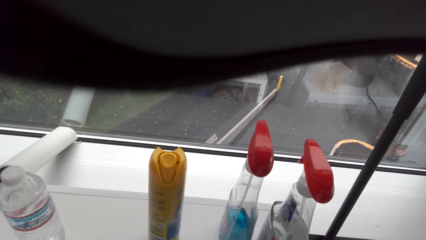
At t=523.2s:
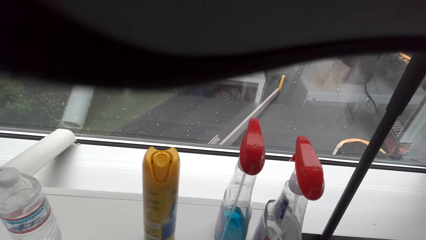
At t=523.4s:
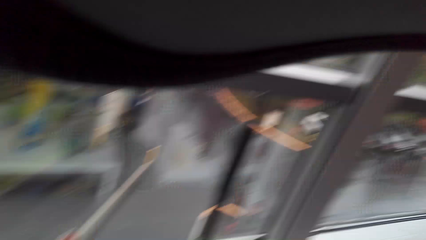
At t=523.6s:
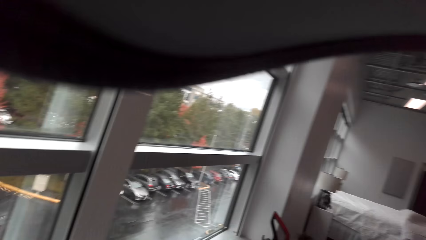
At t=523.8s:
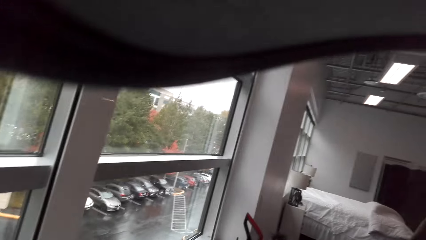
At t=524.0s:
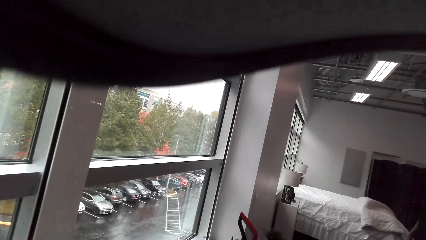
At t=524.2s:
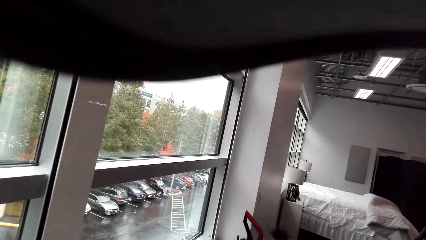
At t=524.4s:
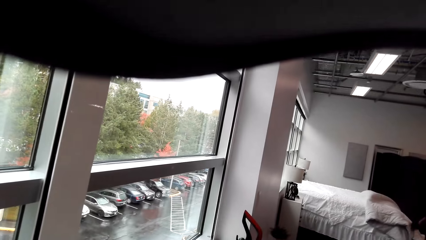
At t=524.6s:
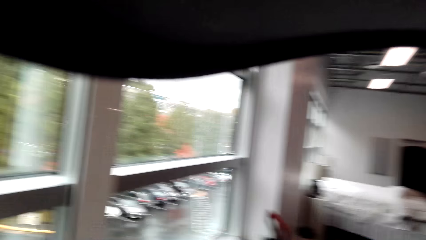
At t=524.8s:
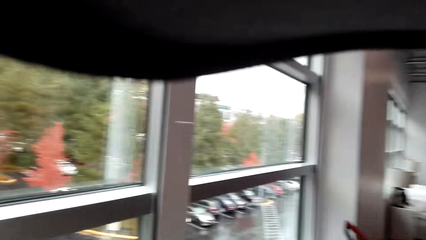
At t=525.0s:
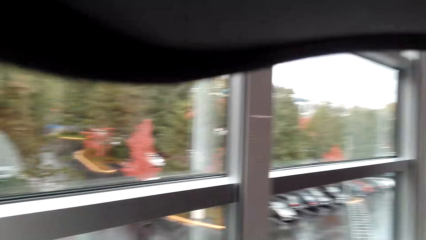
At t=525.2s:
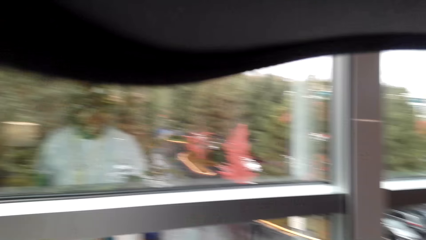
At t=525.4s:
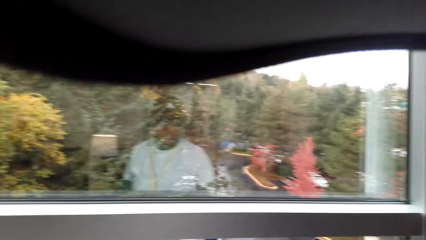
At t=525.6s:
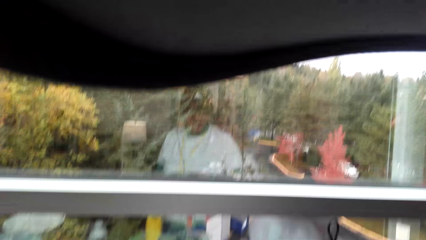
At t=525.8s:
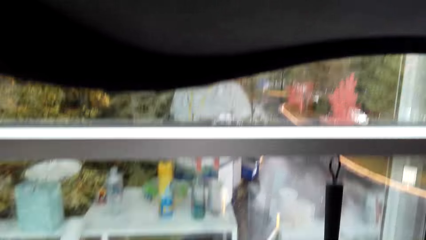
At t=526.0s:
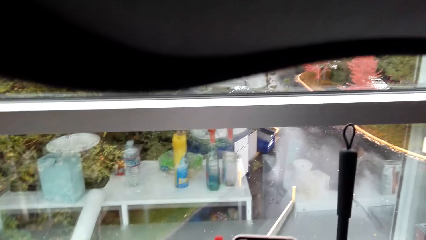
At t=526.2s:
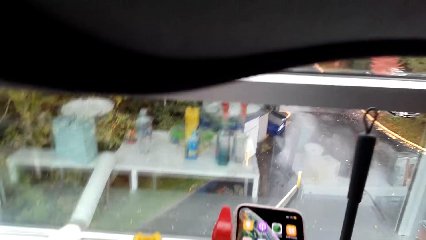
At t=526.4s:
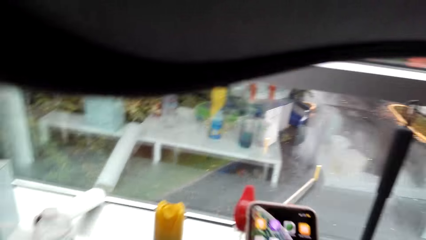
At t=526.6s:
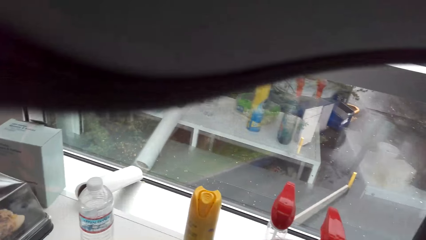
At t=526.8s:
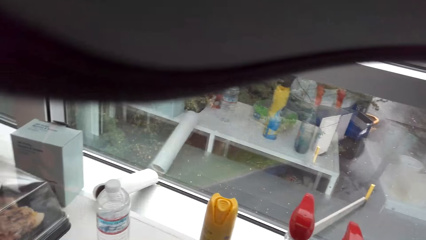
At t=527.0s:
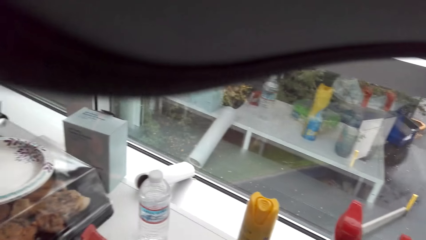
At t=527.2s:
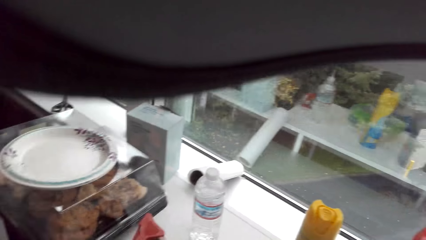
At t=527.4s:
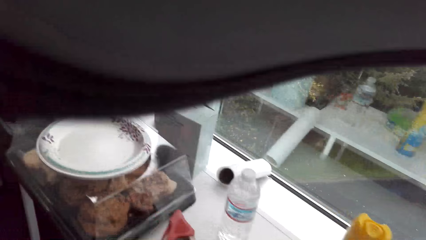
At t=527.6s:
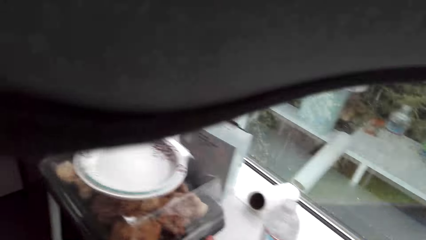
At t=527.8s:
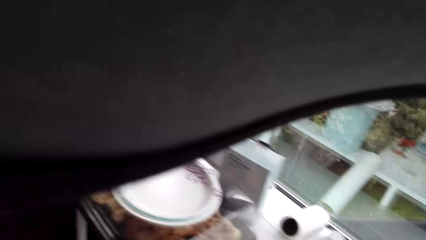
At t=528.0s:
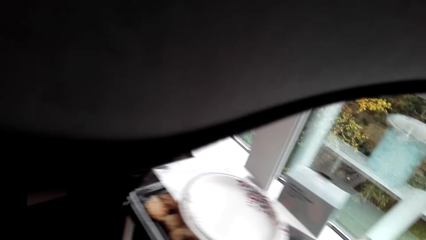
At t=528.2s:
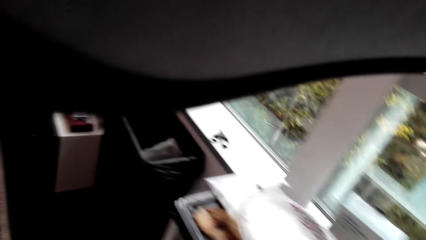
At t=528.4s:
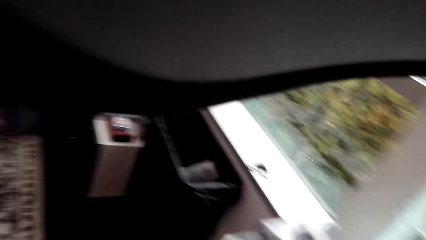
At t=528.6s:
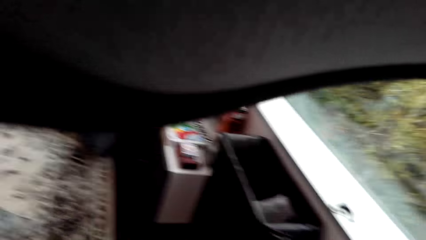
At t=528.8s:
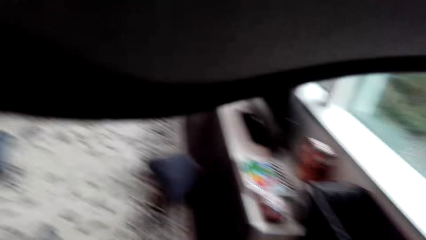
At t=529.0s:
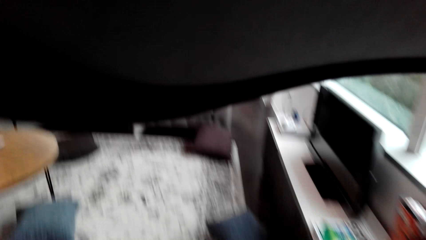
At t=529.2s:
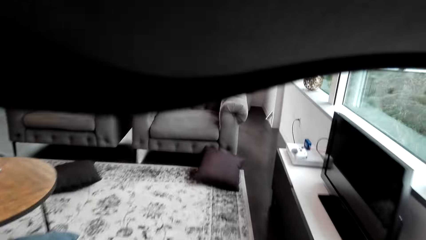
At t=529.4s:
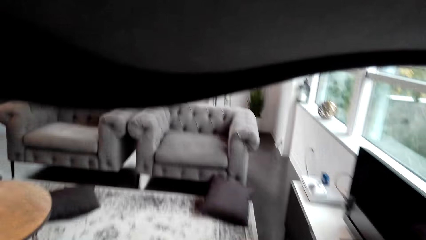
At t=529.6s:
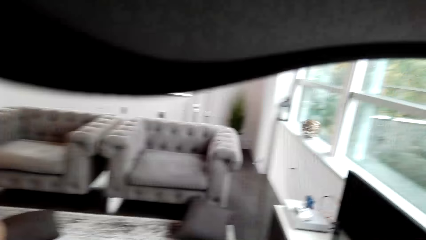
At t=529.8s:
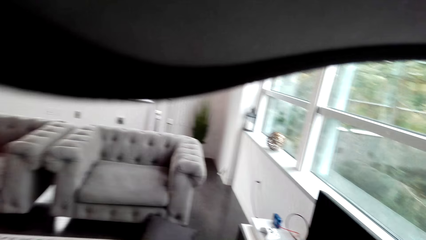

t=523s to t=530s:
The camera wearer checks something. They fix the camera.

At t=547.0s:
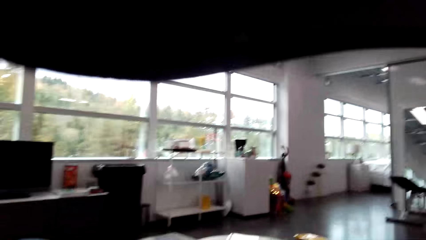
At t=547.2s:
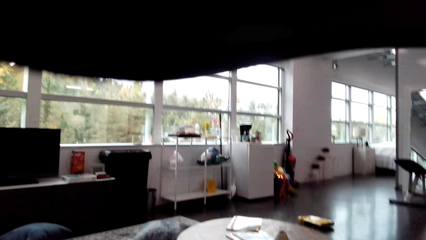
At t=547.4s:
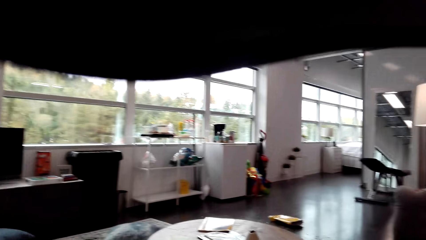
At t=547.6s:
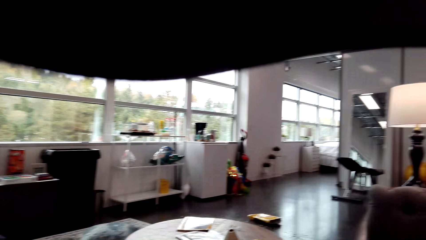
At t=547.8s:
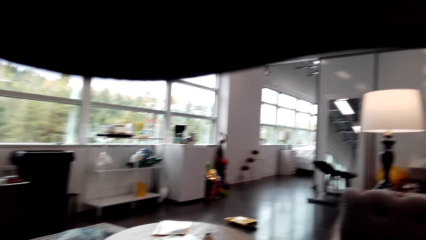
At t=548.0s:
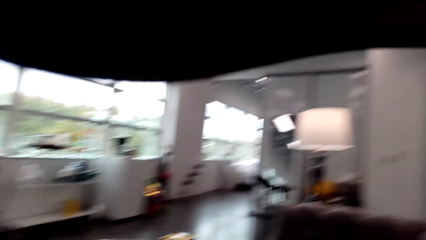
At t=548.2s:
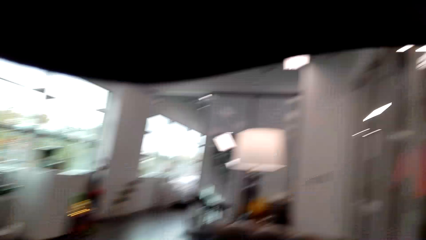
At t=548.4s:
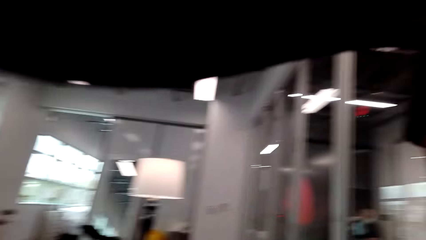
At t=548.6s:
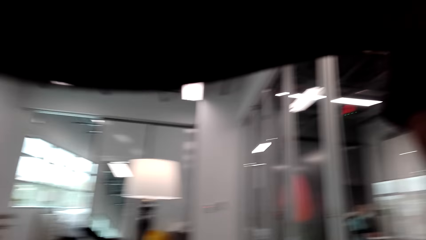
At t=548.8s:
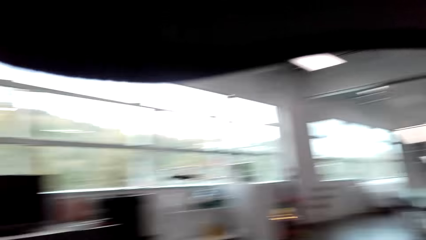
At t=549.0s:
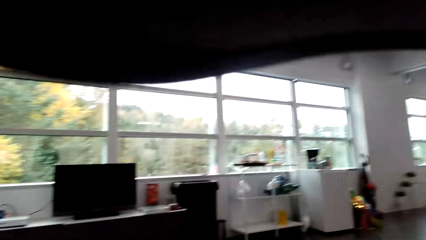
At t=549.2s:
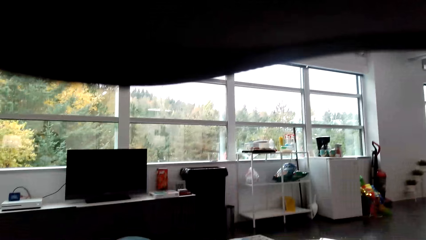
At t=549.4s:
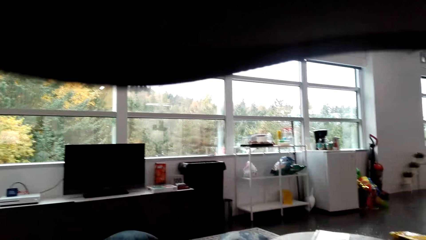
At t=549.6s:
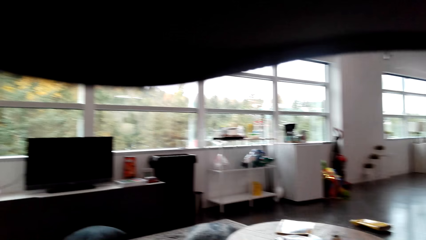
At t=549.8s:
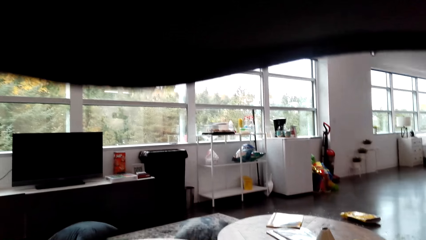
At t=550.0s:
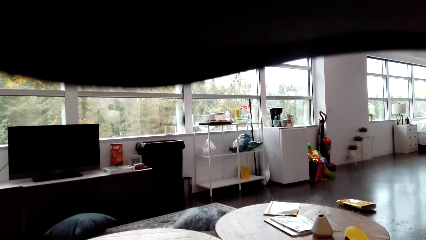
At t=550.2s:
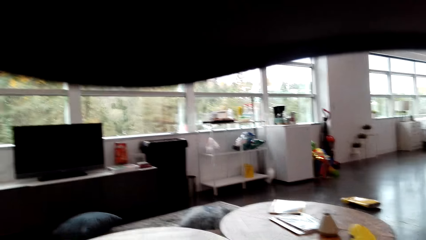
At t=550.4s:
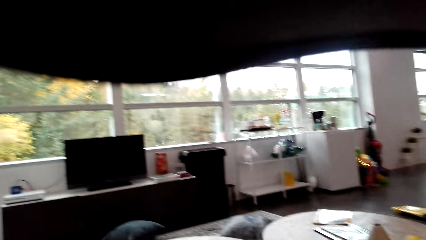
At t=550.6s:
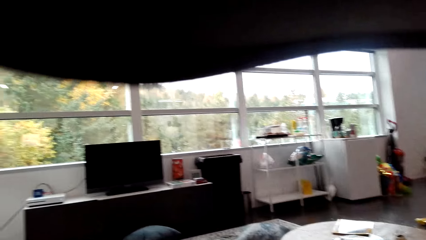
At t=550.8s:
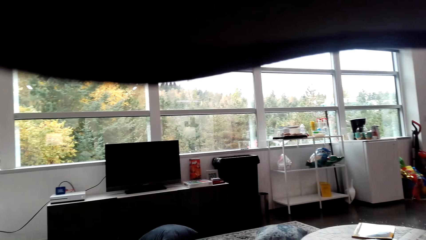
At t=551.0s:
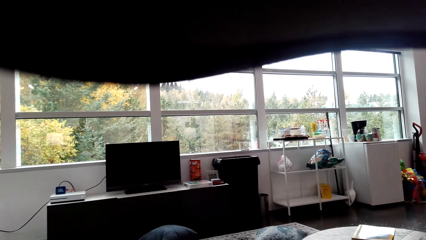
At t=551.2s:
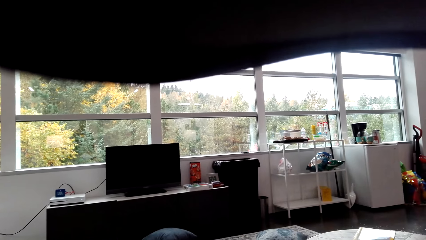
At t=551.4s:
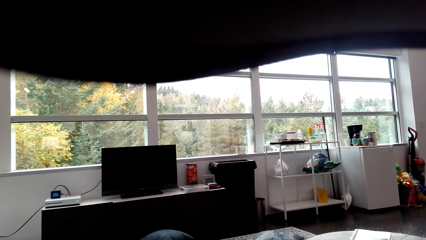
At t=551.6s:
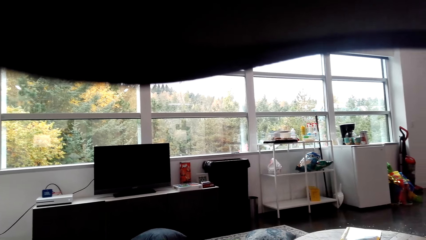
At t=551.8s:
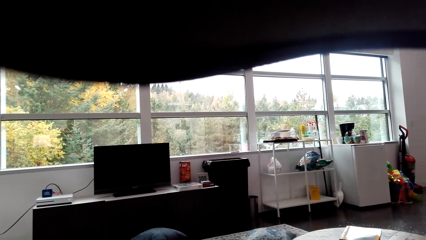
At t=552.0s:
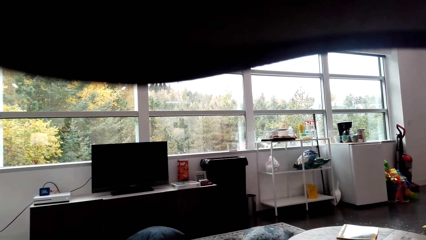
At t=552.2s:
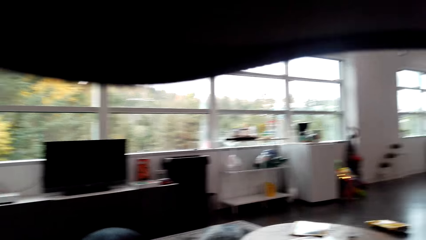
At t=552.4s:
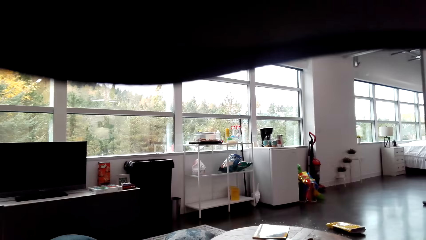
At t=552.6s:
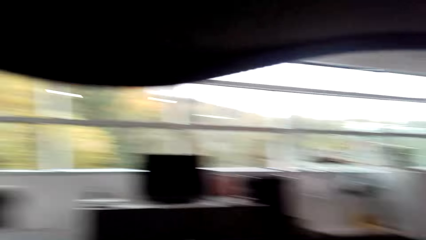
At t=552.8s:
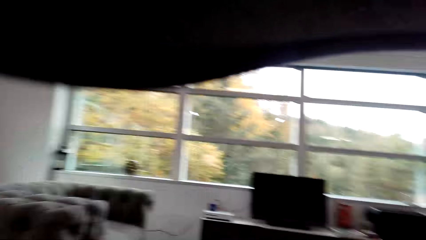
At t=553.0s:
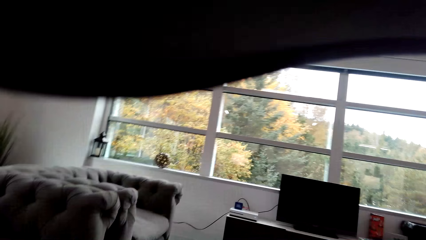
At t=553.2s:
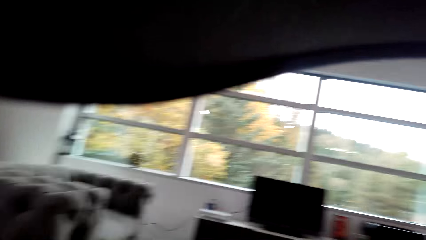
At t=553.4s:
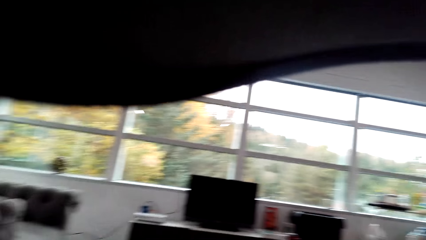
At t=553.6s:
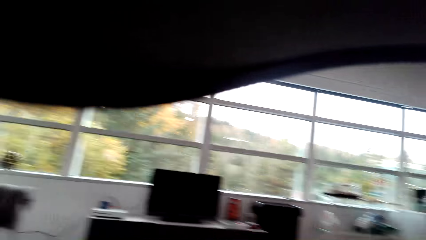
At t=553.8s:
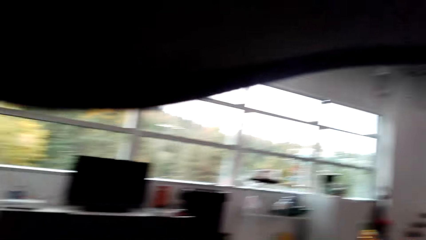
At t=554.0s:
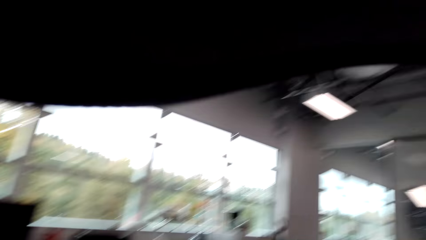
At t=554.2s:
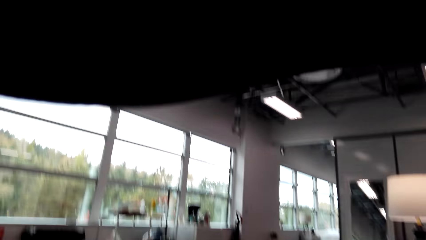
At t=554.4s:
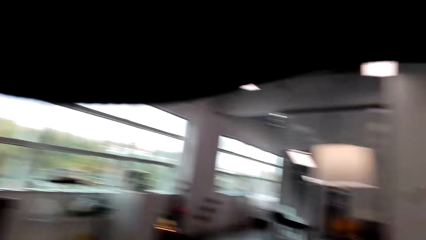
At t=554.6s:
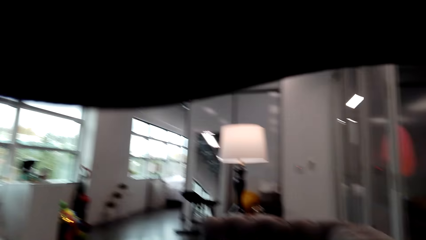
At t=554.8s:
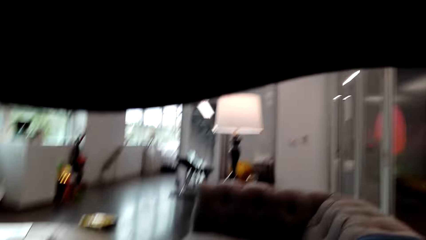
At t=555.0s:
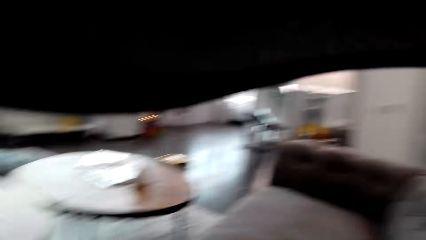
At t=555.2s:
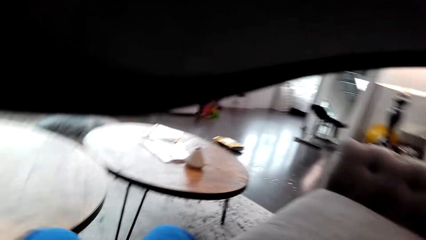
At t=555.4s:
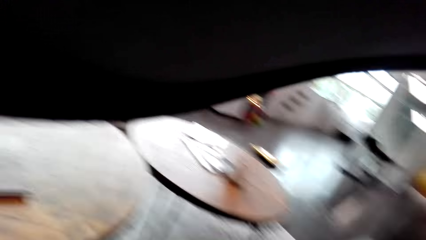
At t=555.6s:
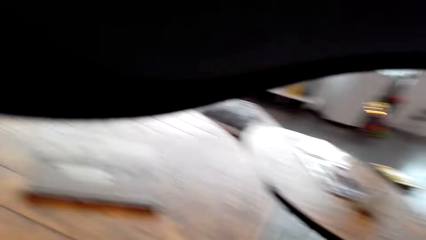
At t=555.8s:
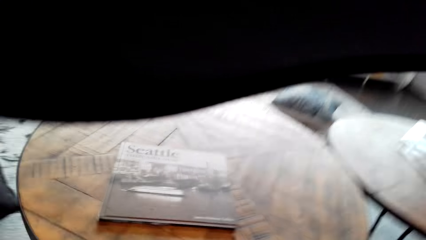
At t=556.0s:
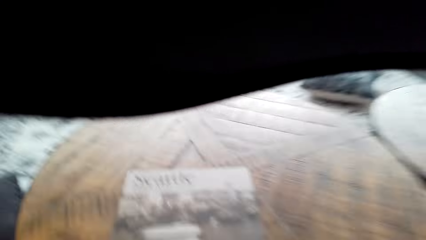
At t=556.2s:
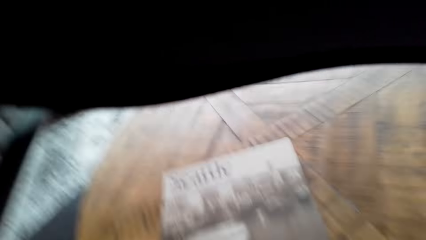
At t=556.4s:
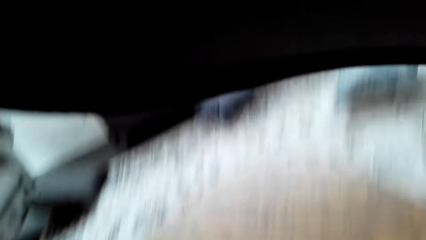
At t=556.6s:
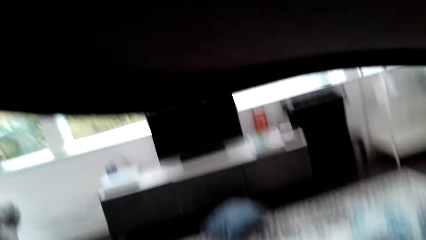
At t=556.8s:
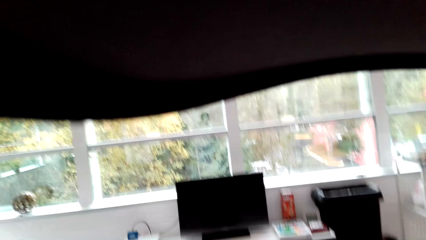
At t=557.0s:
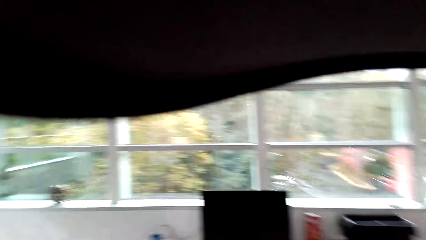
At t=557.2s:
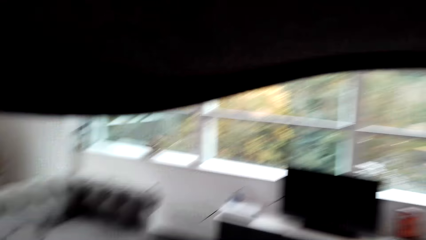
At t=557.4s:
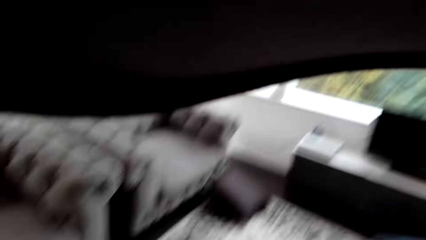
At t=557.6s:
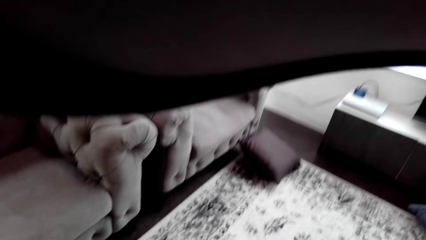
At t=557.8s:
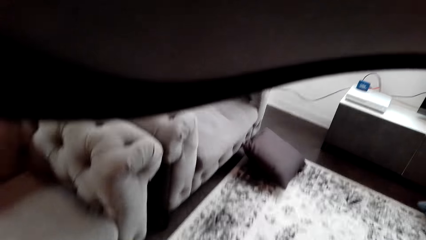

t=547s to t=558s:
The camera wearer looks around the house. They converse with a man. They move in the room.
